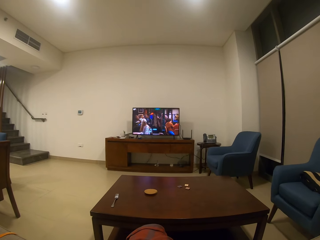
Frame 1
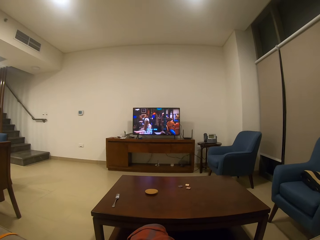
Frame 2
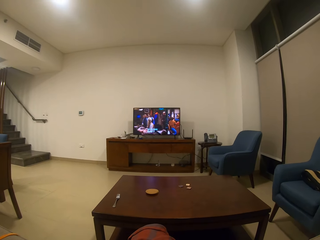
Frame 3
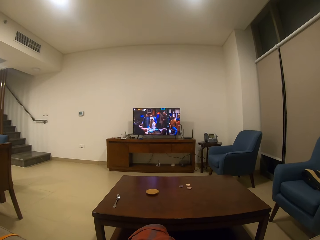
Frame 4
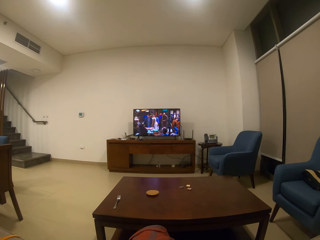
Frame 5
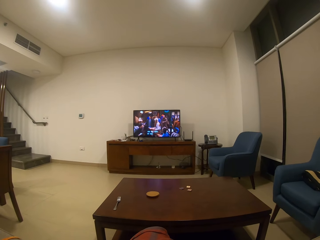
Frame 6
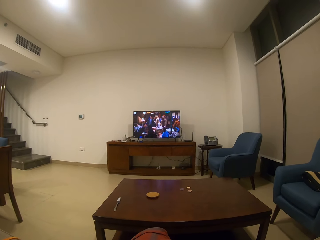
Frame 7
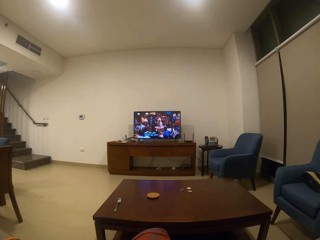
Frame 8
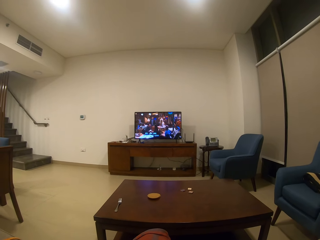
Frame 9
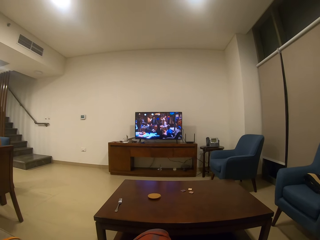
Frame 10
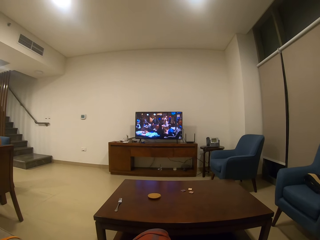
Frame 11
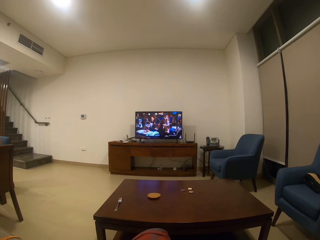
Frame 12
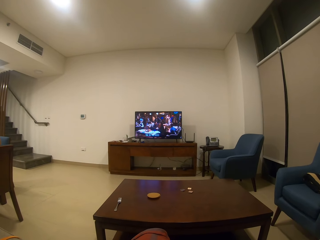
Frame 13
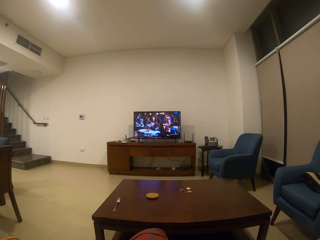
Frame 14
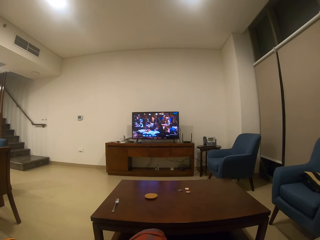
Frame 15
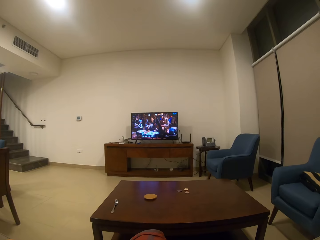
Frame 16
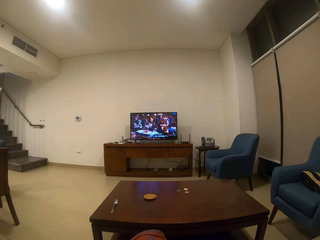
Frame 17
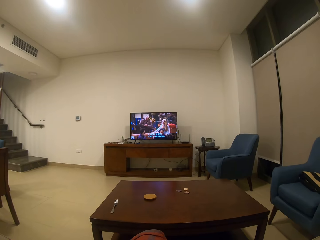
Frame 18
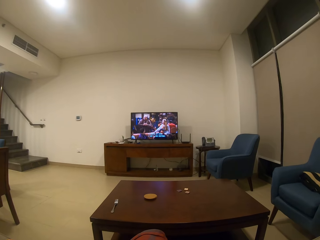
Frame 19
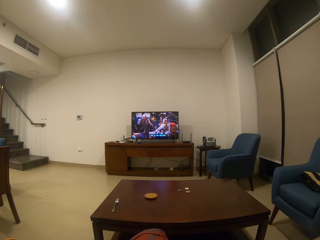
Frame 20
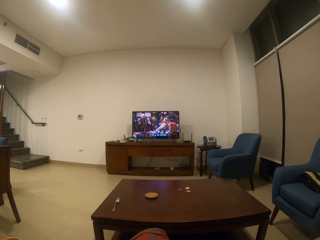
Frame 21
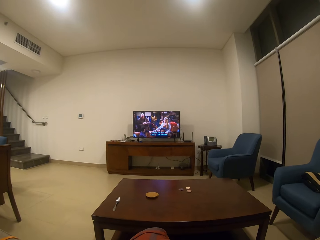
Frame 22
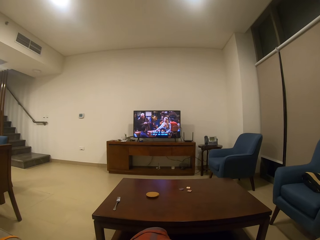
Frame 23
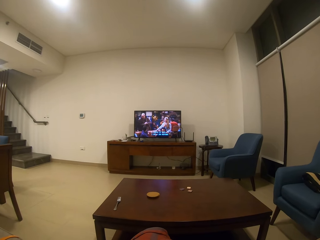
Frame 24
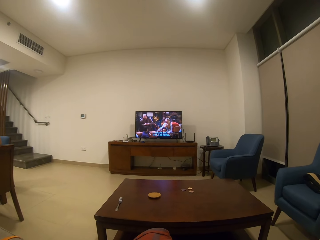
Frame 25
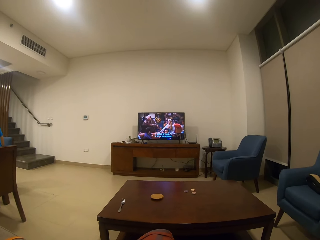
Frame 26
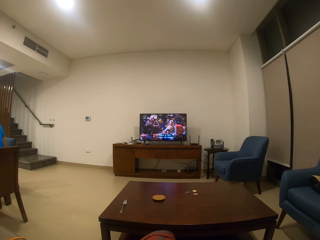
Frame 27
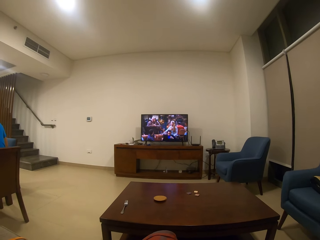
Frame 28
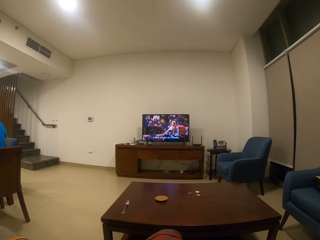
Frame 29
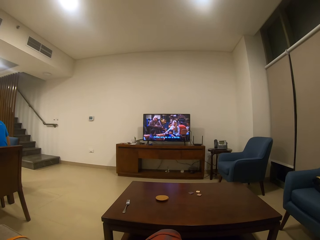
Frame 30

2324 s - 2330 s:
The camera wearer watches television.

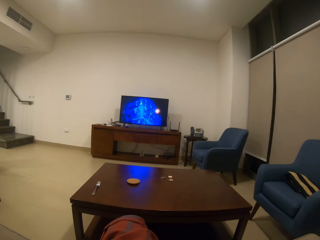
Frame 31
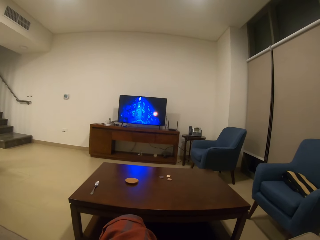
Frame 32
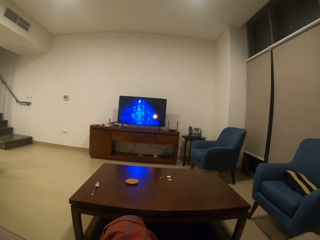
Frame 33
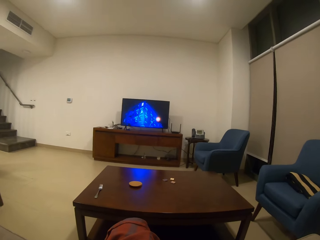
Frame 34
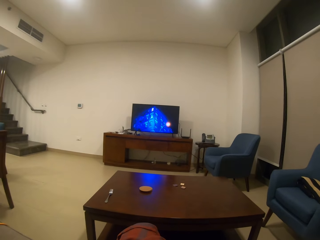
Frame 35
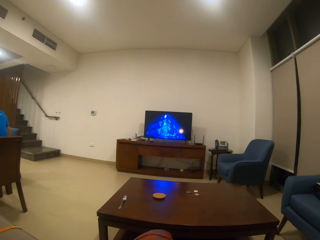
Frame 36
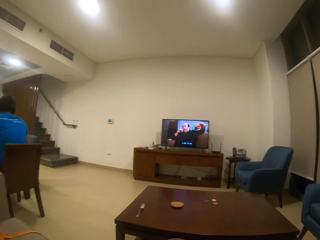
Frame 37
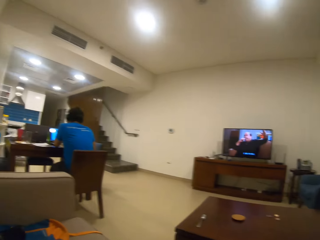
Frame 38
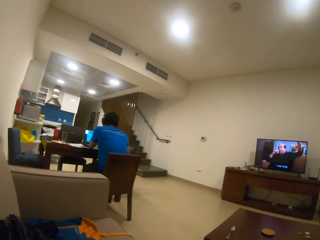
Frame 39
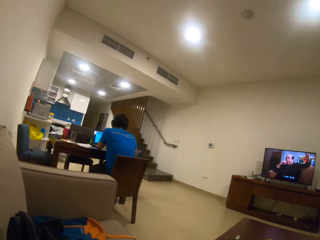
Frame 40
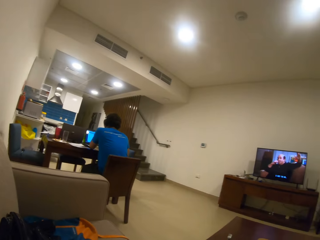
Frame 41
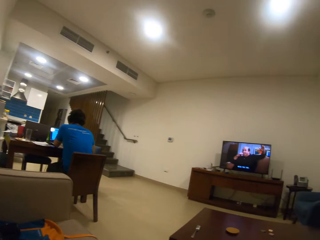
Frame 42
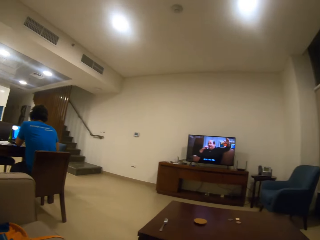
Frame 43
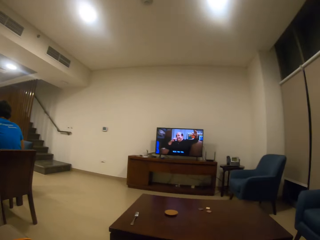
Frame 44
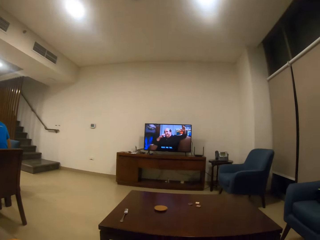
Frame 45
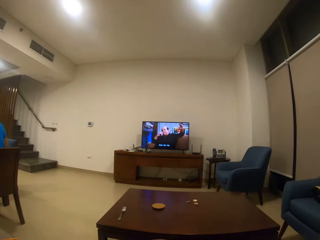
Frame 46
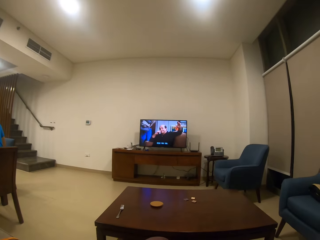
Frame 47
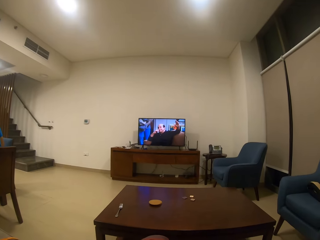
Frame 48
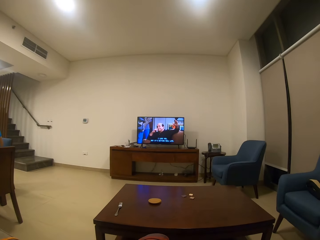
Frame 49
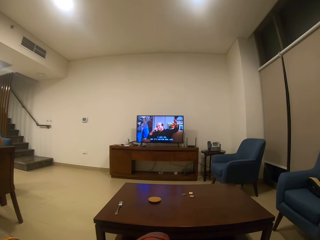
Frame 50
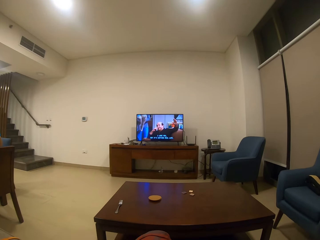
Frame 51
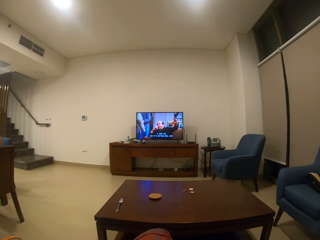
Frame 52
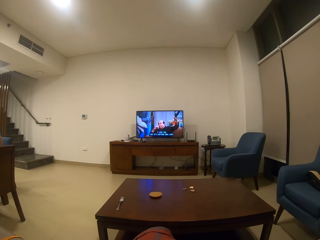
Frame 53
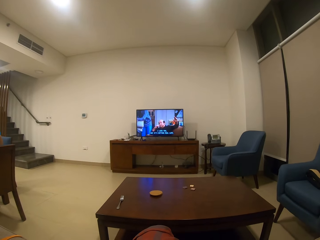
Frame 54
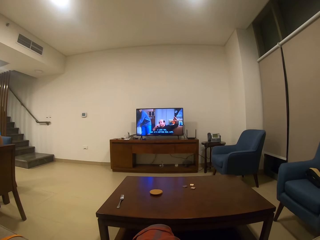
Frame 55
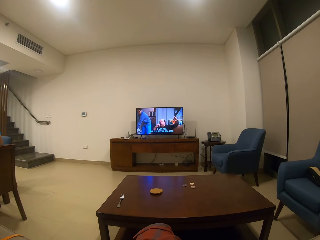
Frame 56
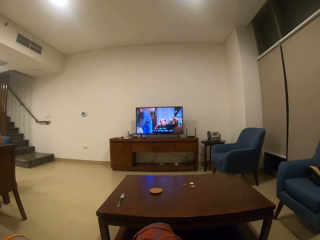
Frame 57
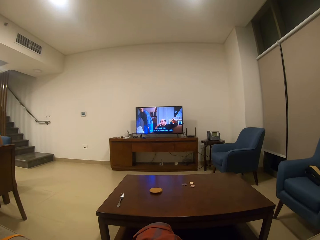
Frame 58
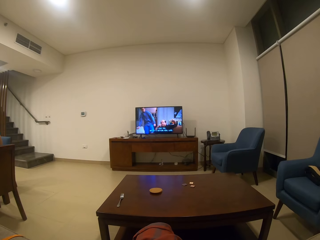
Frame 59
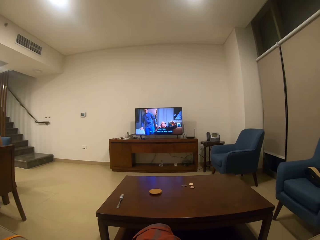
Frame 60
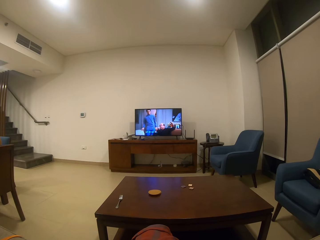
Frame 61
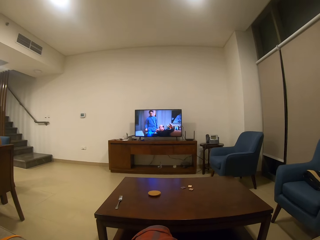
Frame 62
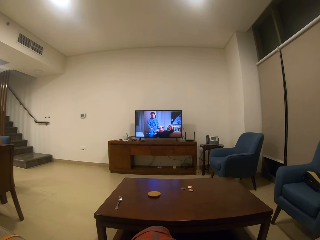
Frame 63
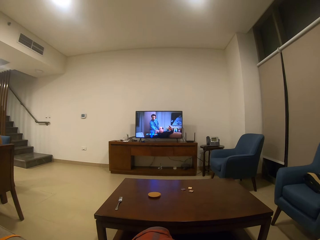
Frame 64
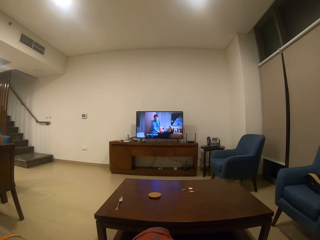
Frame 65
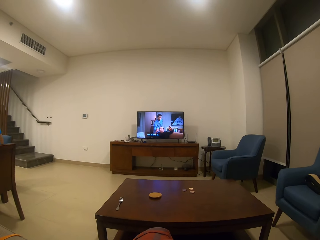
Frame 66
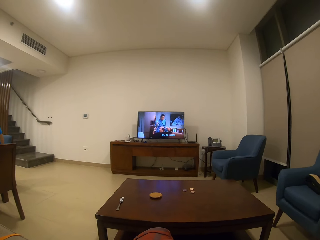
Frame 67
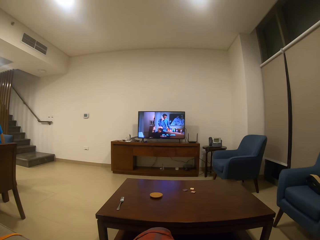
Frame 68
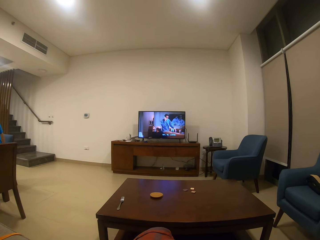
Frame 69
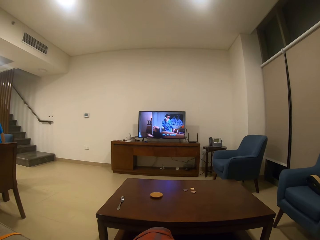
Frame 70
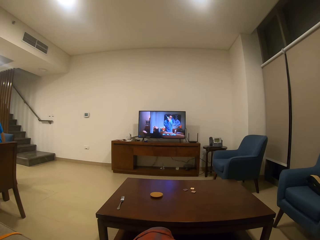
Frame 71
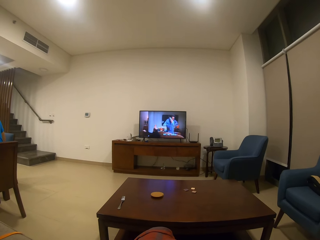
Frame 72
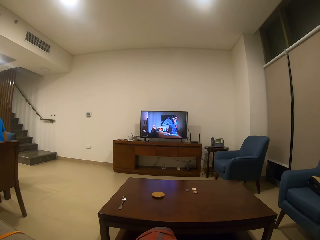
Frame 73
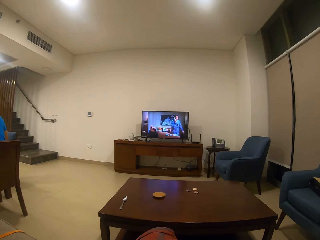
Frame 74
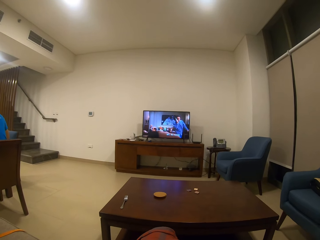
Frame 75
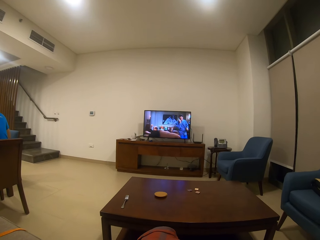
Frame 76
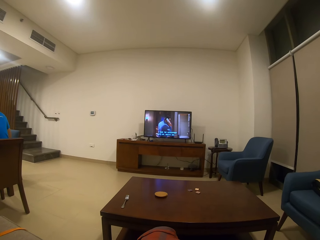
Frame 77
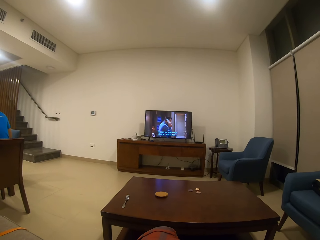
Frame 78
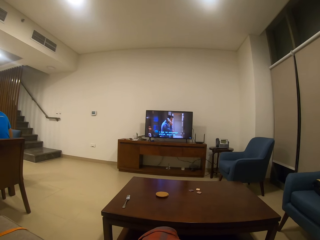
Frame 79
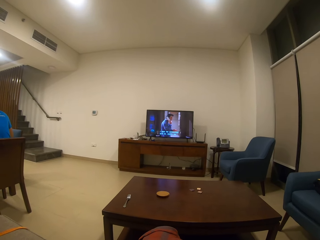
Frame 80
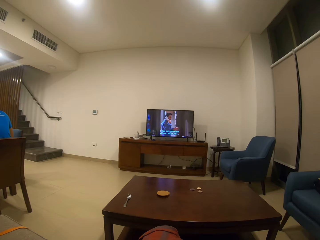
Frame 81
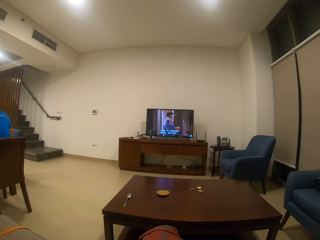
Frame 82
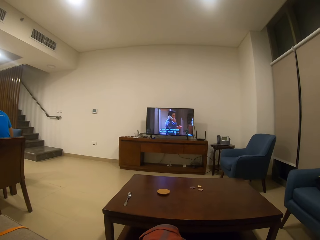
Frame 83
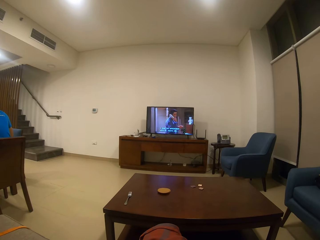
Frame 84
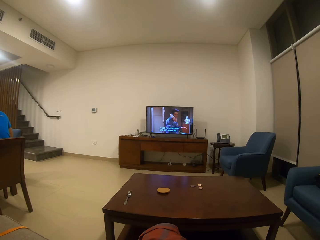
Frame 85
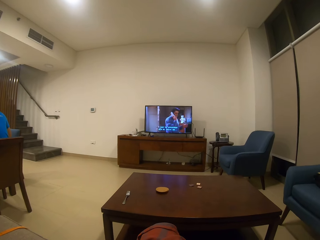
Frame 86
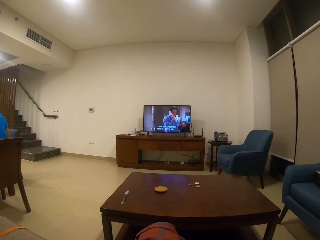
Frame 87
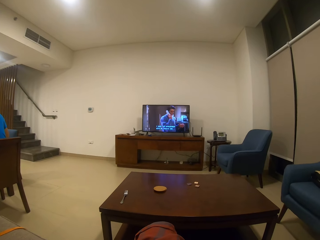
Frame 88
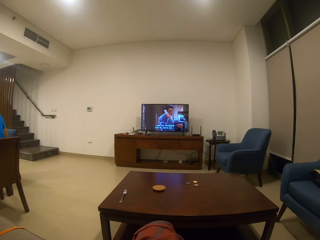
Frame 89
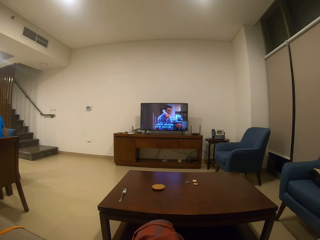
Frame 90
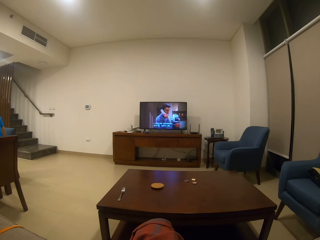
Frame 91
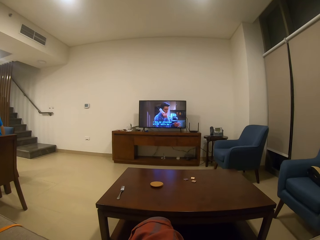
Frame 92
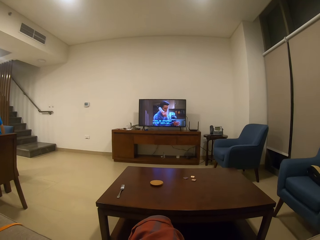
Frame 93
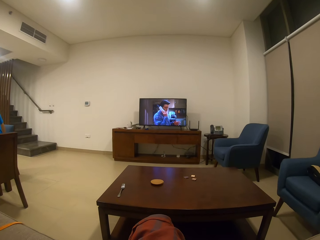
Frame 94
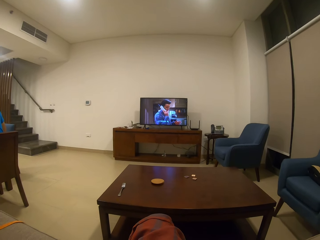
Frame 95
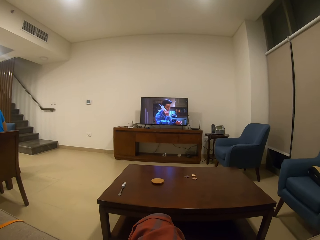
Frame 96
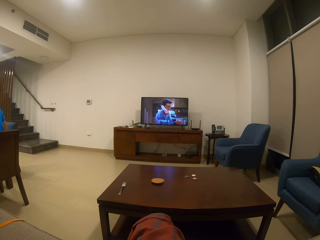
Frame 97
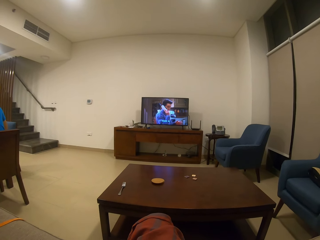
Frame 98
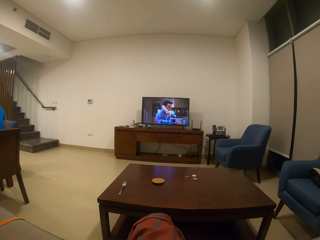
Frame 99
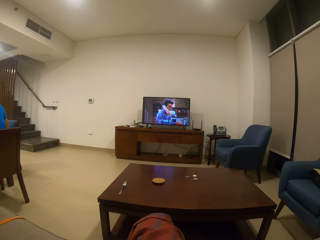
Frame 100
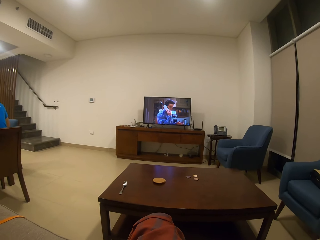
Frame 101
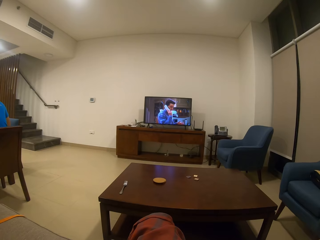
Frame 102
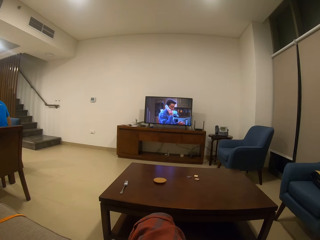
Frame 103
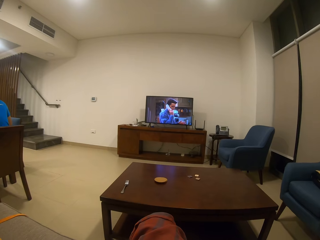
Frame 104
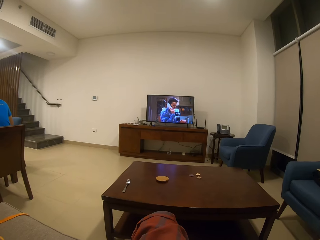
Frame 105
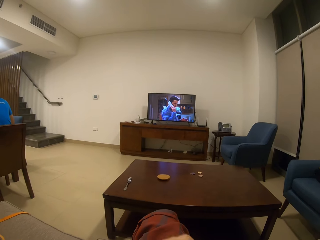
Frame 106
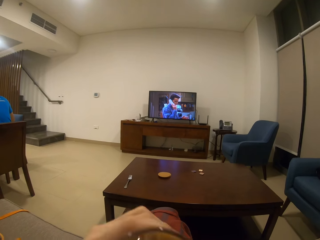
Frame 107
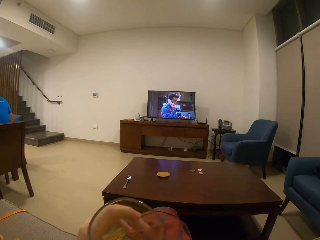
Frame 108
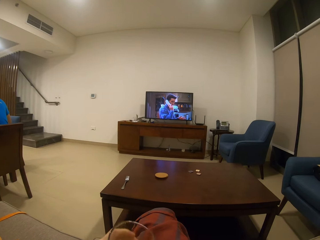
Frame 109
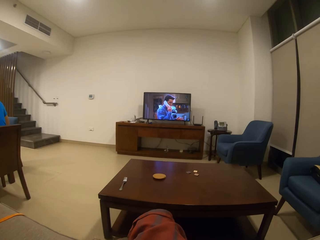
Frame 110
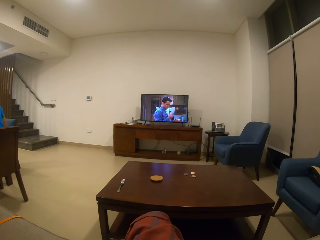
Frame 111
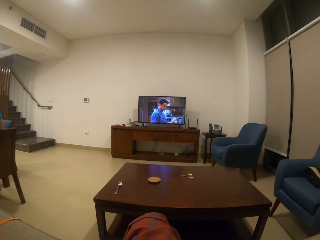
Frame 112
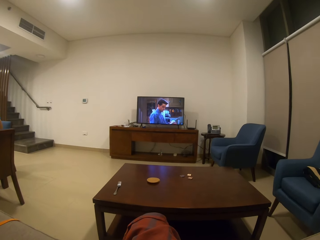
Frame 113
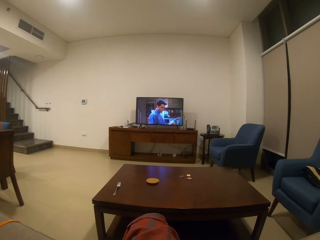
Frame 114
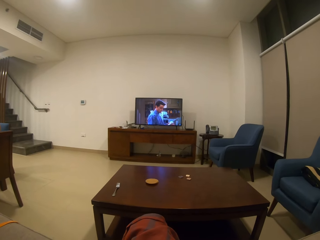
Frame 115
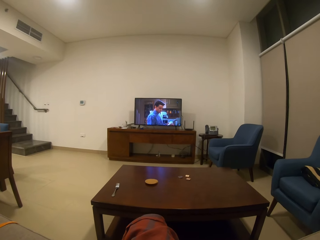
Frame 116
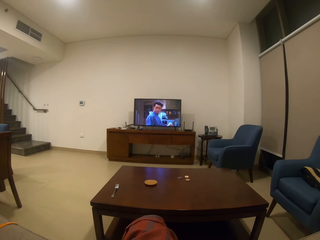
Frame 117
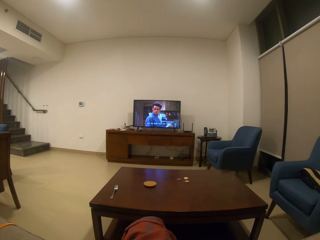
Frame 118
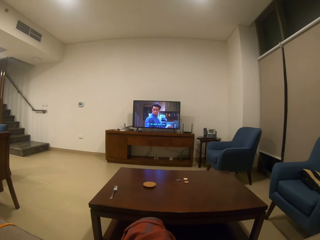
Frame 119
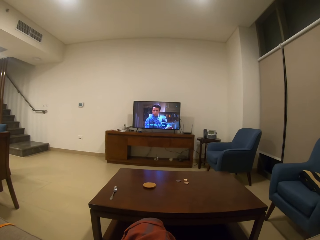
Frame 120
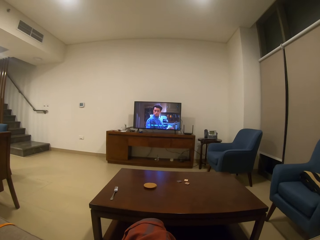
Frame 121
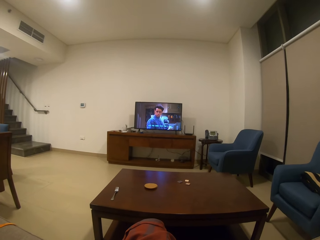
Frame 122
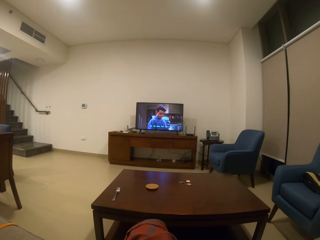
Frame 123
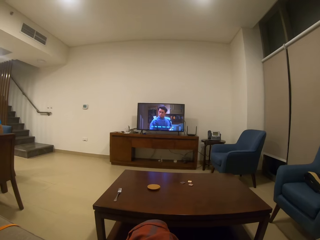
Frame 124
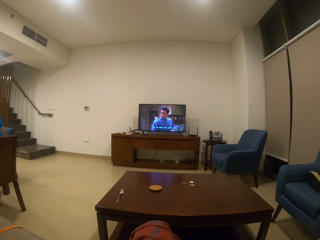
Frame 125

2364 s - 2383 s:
The camera wearer looks at a person. They look at the television. They hold a glass and lower the glass. They watch television.
